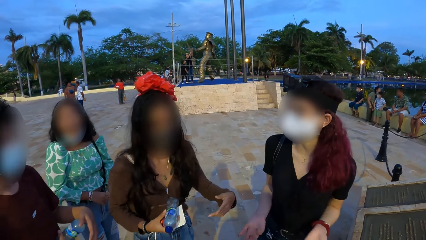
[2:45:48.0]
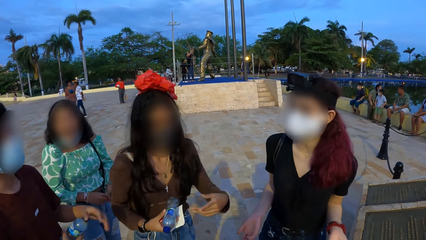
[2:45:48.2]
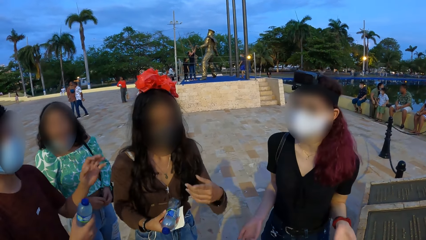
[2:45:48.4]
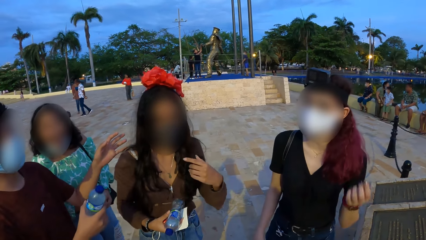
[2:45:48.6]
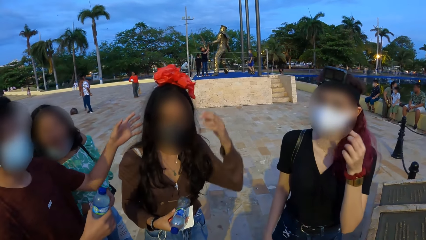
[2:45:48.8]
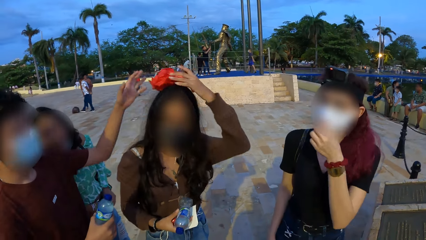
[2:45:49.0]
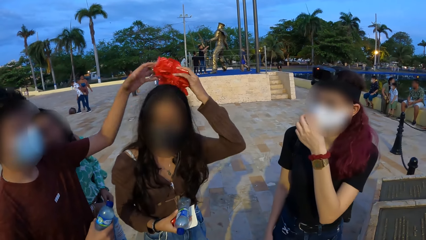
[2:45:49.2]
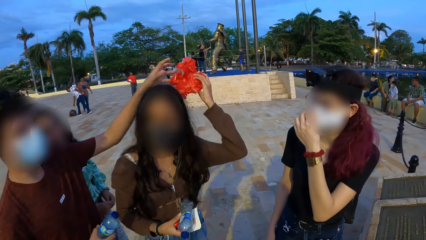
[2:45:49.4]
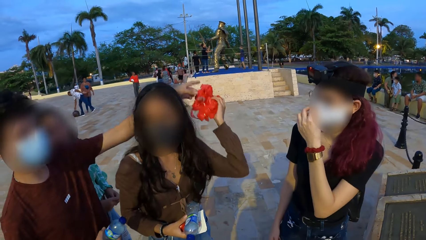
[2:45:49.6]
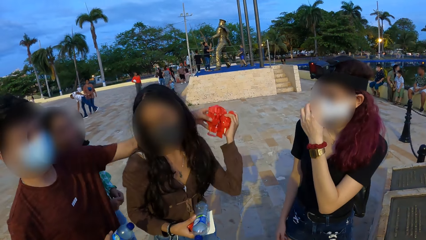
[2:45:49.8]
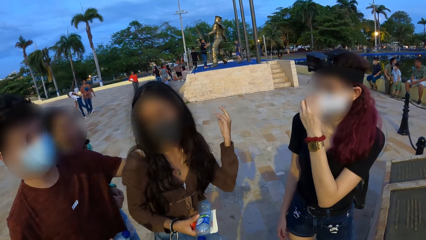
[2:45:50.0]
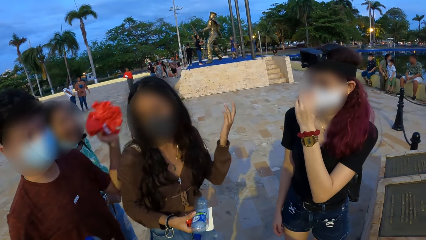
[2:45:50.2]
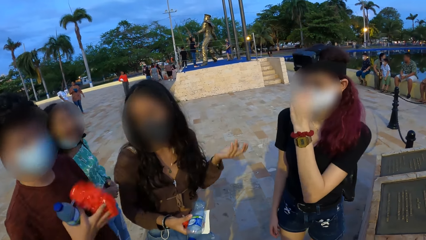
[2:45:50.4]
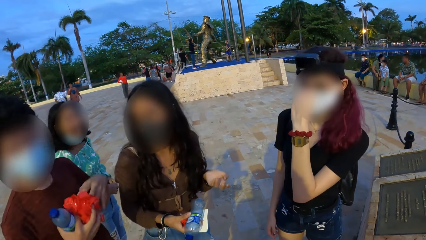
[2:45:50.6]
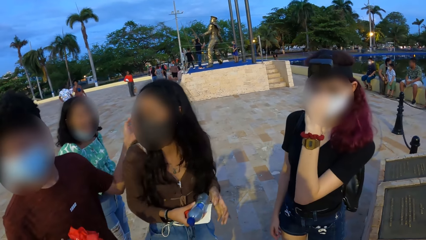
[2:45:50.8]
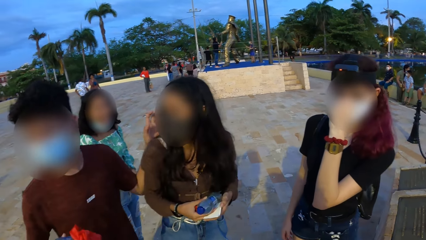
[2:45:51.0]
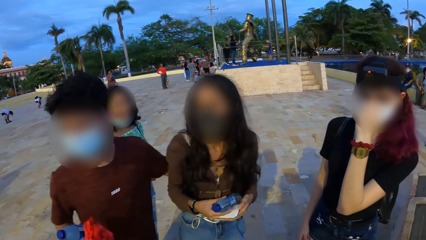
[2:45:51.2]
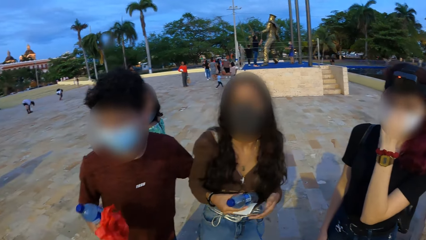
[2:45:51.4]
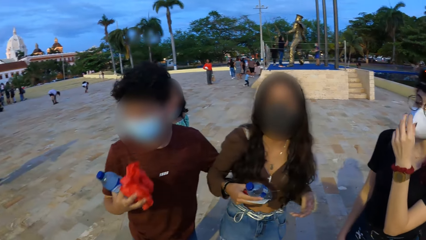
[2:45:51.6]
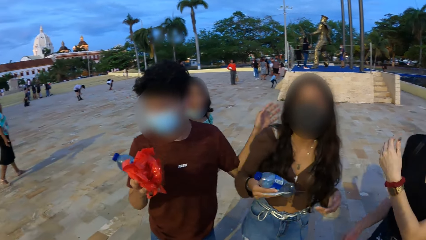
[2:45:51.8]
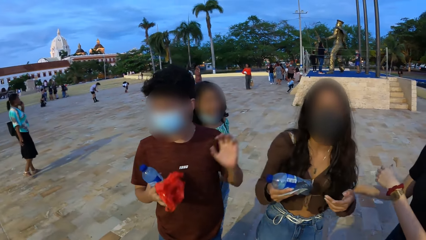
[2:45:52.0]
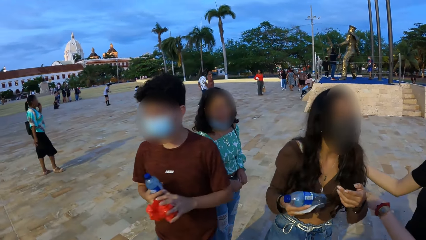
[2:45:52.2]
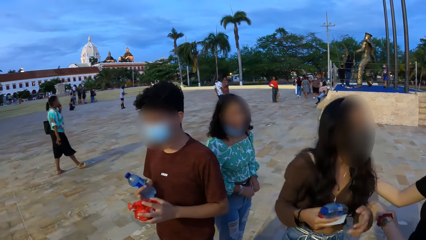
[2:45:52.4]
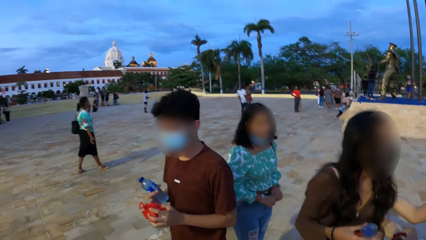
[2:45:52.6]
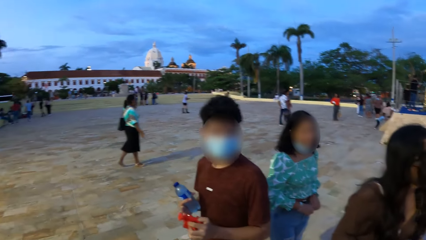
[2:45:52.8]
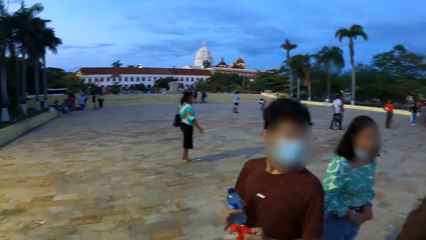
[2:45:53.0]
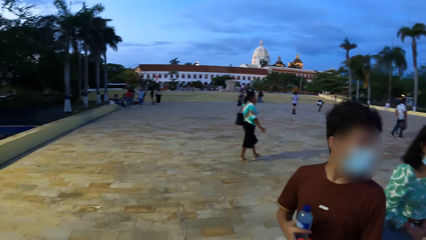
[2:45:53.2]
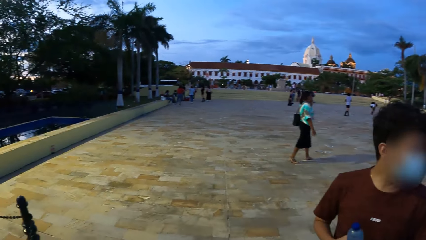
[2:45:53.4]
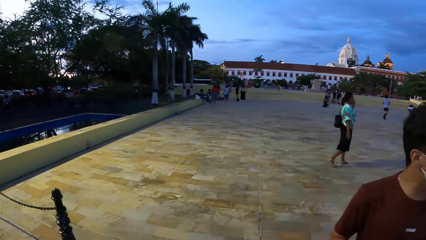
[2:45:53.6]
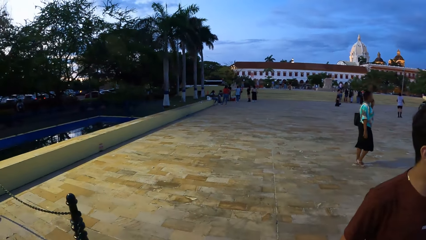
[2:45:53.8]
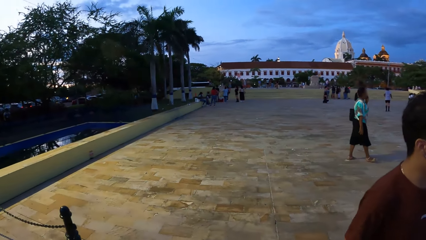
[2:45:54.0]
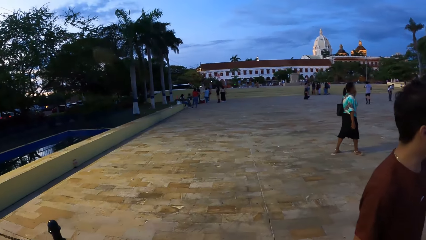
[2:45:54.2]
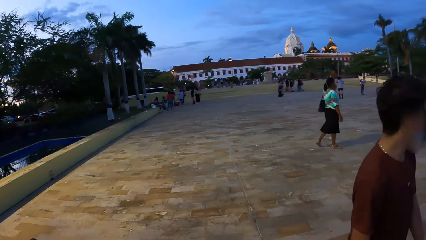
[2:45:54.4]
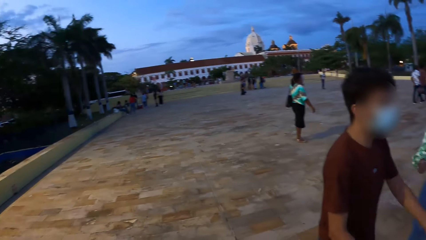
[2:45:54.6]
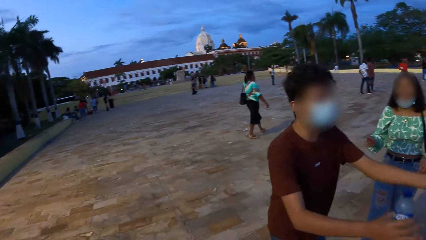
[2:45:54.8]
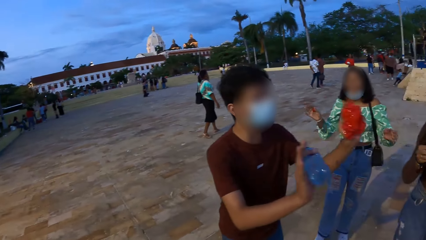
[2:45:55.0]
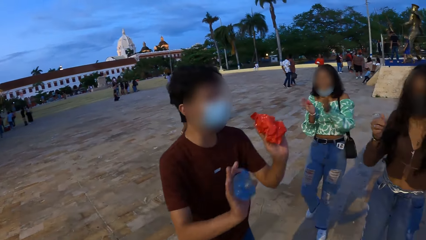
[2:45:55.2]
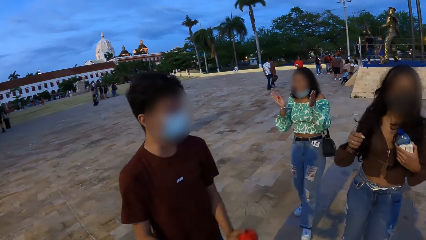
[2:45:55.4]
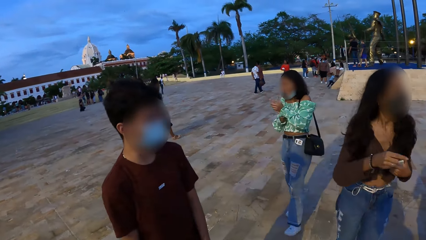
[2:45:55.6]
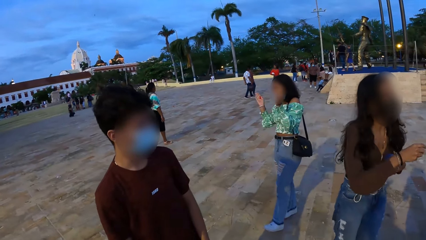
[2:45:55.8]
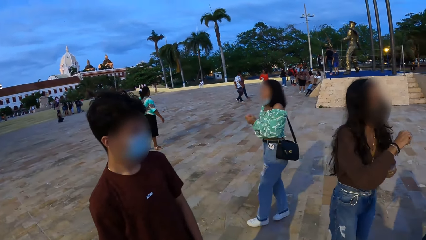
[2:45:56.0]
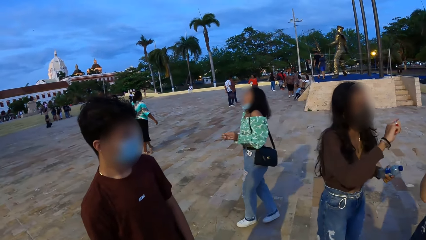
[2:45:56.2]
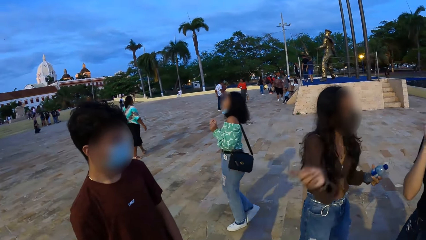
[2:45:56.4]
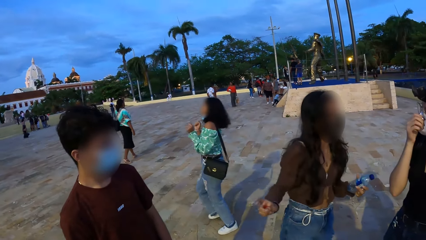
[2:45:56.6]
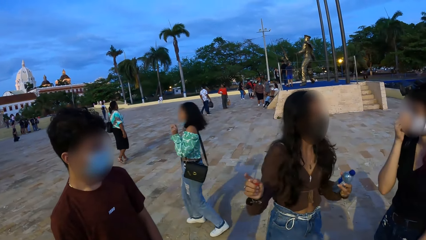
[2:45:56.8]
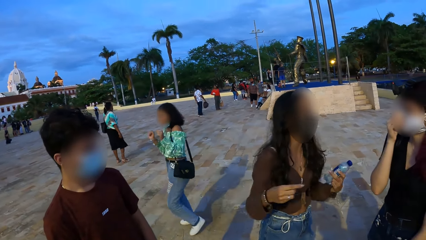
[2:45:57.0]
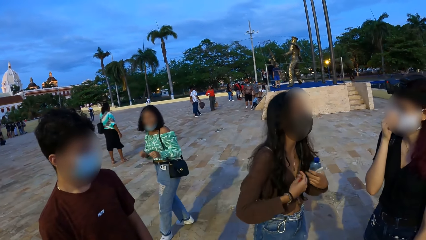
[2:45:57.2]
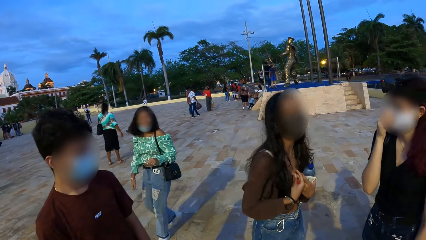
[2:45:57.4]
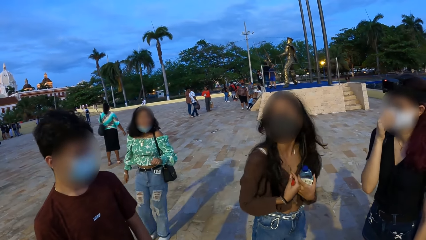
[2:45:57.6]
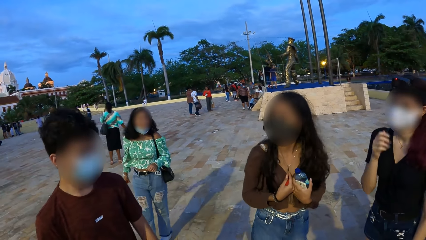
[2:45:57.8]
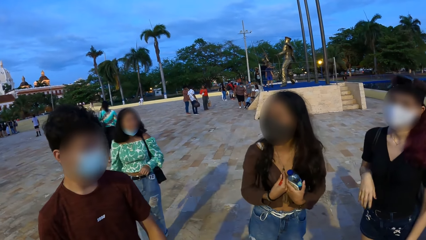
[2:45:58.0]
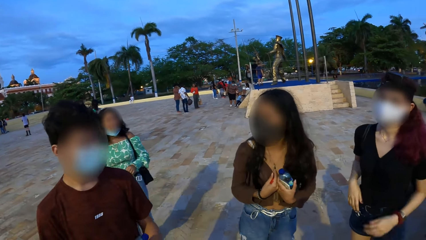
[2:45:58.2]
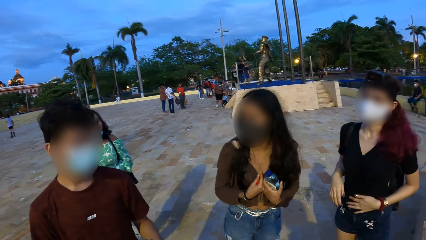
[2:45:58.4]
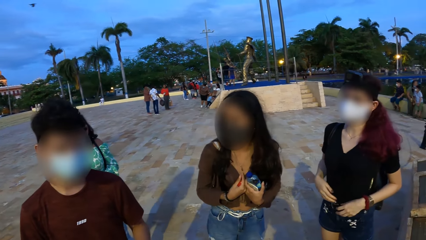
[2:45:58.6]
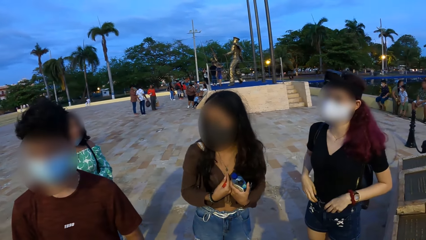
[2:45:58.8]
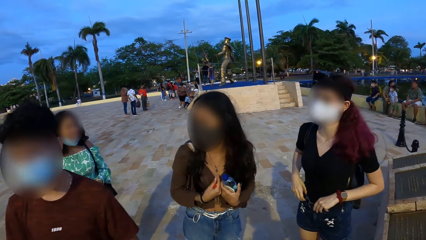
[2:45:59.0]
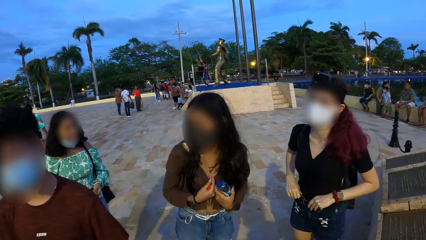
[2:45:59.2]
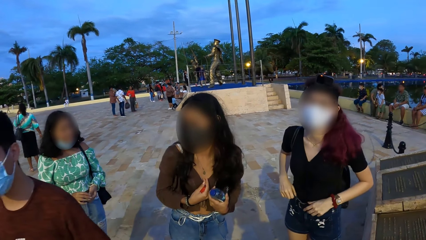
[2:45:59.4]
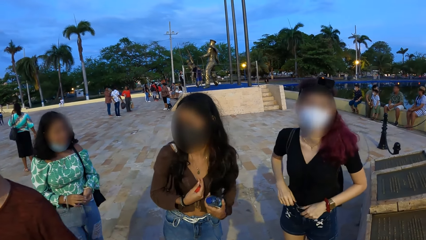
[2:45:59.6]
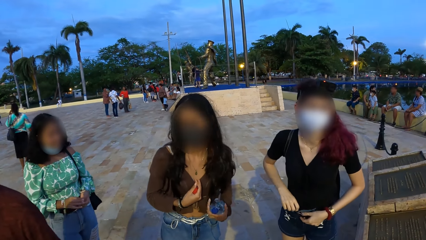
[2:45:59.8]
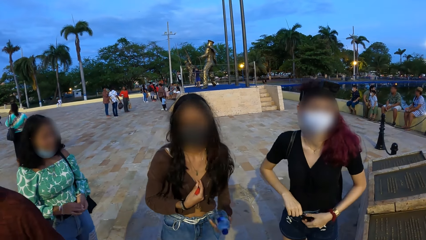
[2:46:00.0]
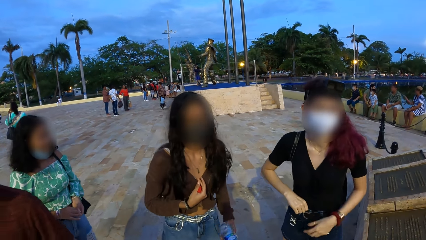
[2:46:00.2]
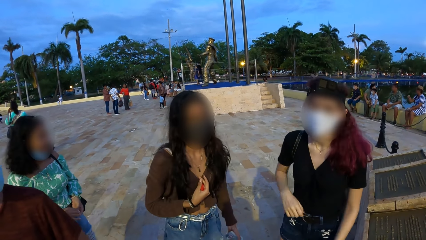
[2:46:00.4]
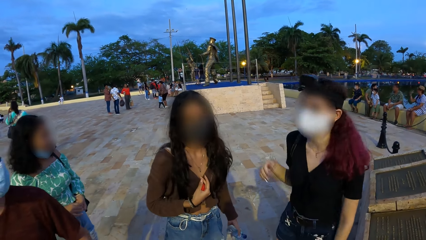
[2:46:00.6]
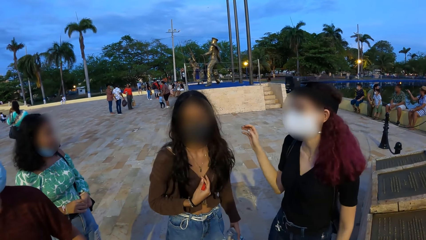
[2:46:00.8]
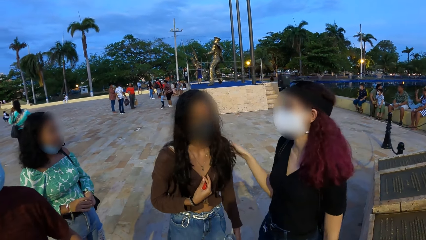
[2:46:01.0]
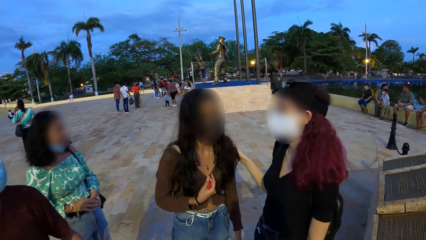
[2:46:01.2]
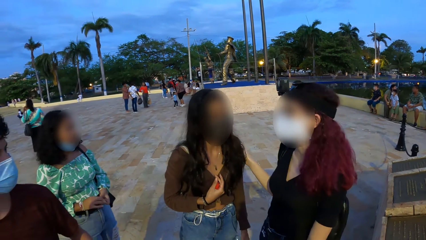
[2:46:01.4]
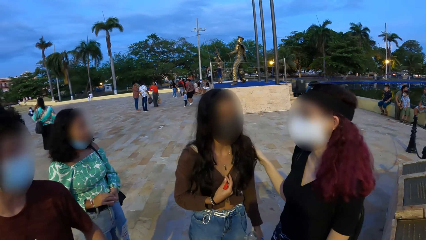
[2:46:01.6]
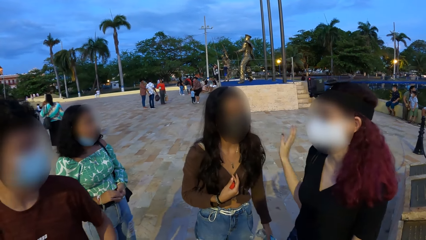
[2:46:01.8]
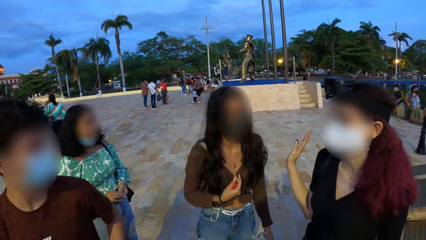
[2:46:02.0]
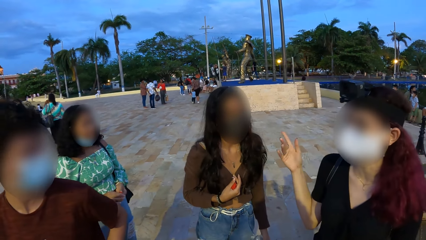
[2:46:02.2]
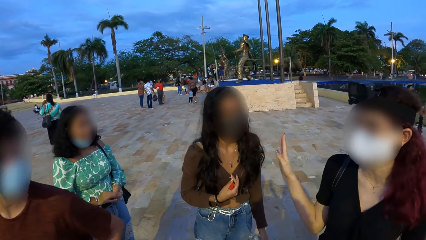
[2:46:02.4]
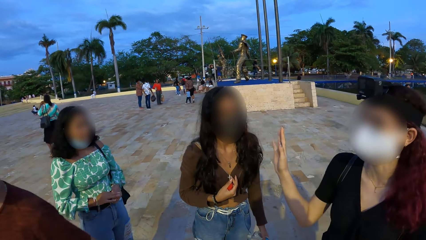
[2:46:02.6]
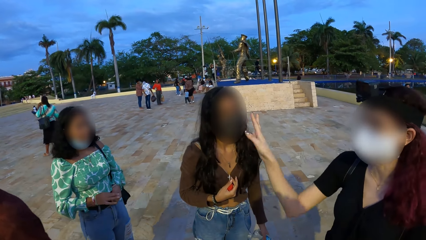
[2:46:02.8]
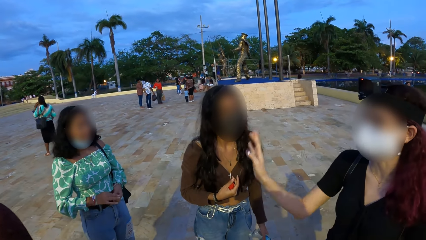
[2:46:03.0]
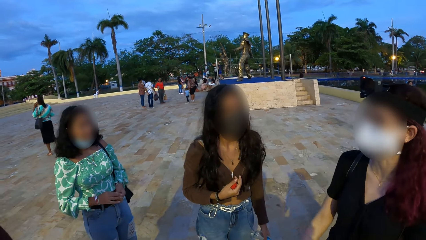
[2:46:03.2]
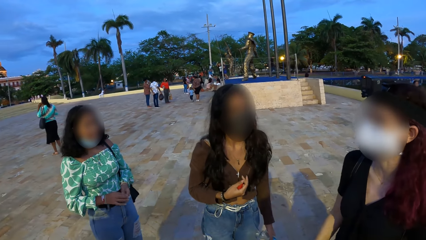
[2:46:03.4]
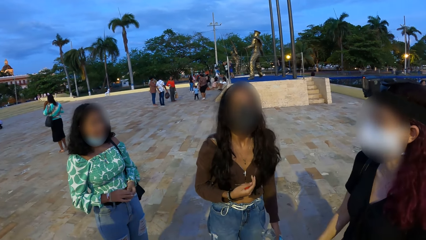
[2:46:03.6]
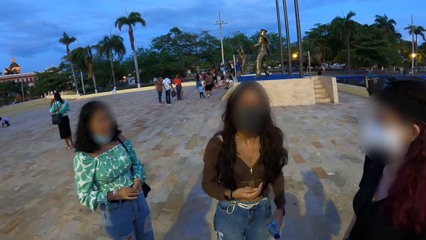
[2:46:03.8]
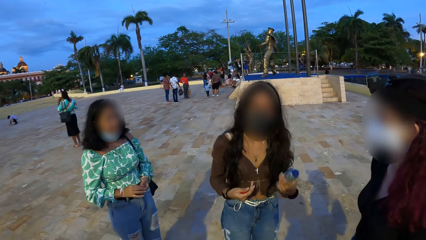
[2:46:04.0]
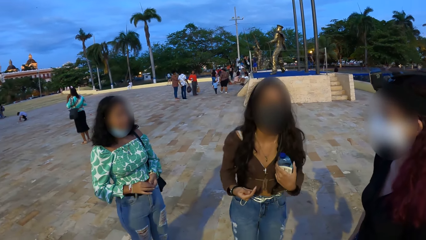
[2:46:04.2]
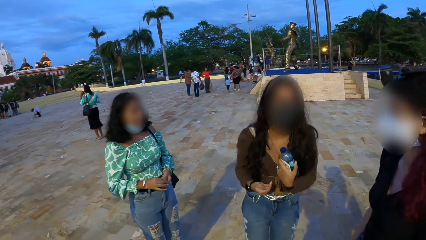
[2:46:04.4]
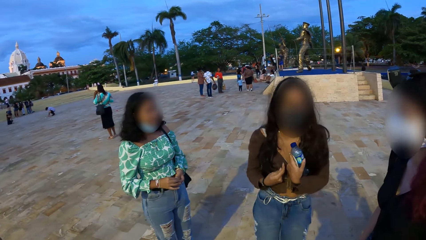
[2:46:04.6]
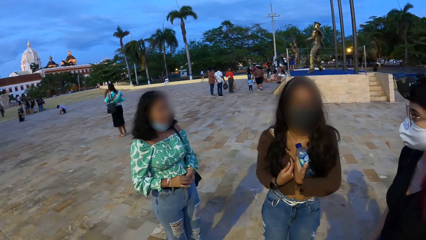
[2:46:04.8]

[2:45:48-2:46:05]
A woman picks a ribbon from her head with her right hand. A man collects the ribbon from the woman's hand with his right hand. The man passes the ribbon from his right hand to his left hand. The man passes the ribbon from his left hand to his right hand. Another woman touches the first woman's cloth with her right hand.
